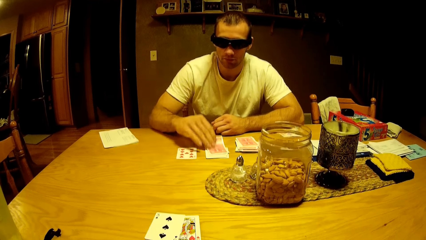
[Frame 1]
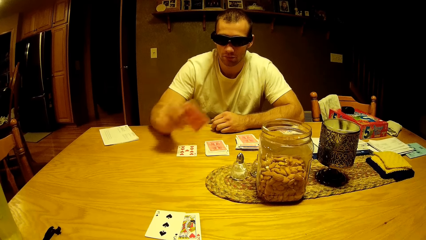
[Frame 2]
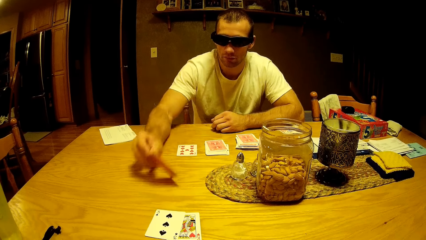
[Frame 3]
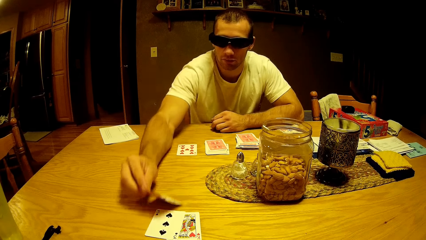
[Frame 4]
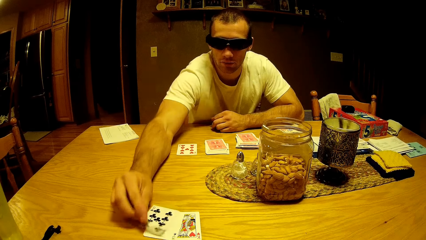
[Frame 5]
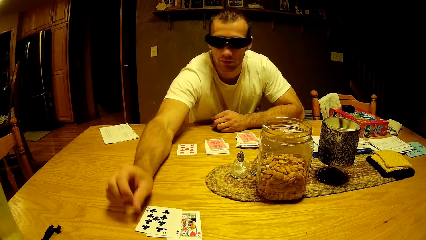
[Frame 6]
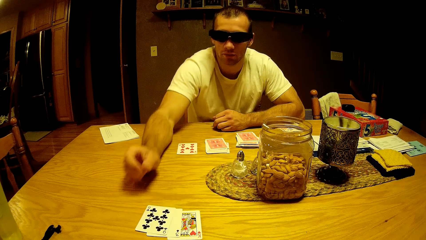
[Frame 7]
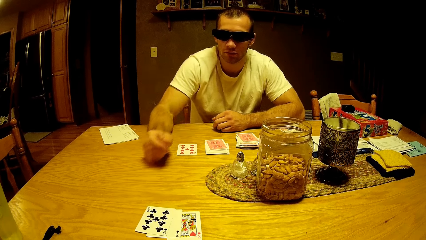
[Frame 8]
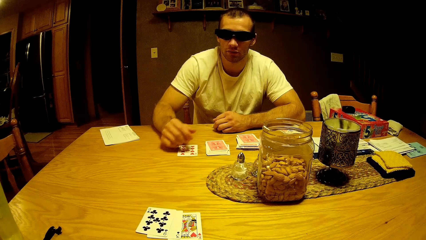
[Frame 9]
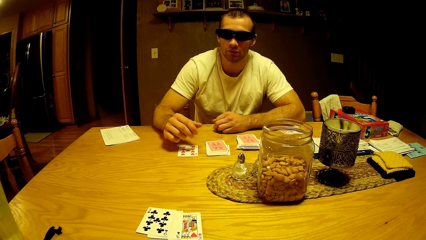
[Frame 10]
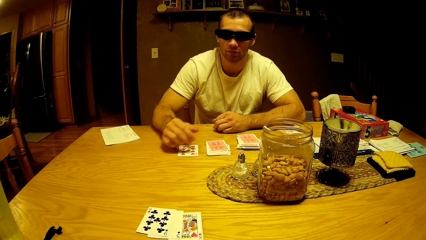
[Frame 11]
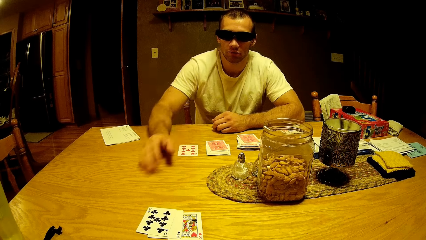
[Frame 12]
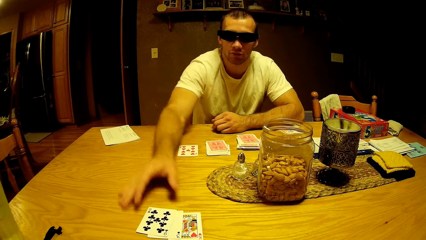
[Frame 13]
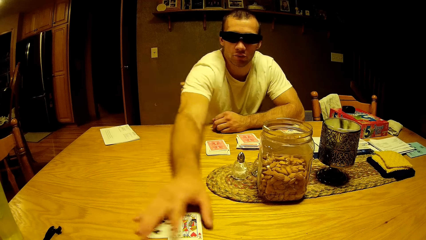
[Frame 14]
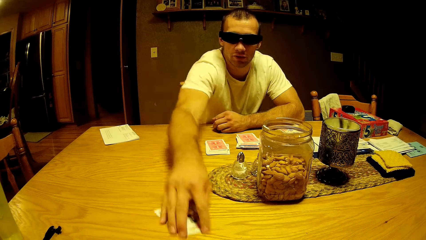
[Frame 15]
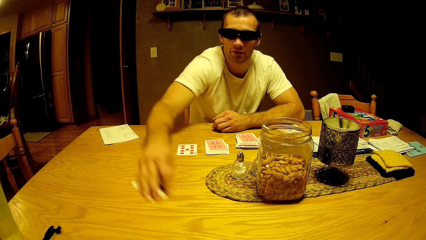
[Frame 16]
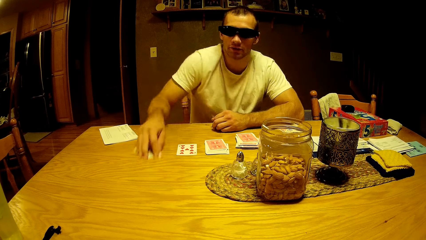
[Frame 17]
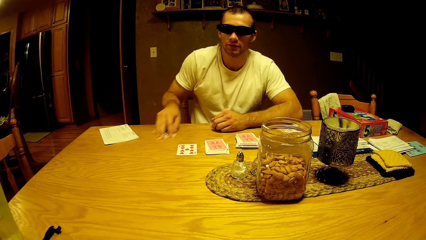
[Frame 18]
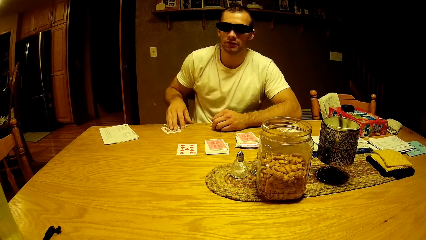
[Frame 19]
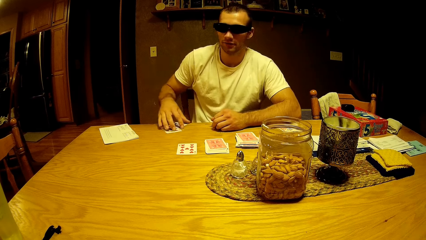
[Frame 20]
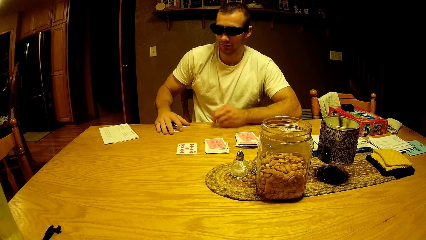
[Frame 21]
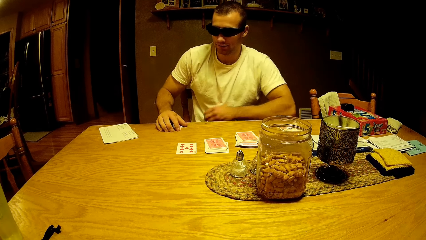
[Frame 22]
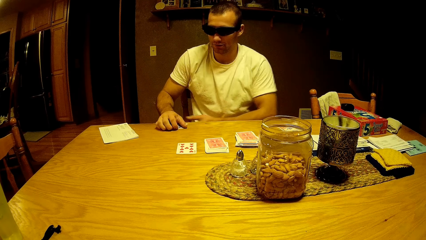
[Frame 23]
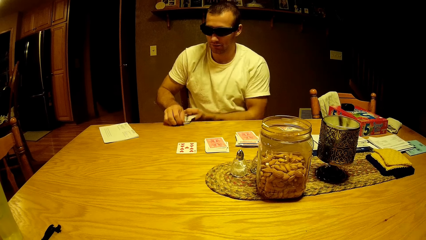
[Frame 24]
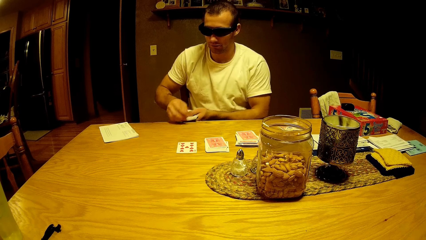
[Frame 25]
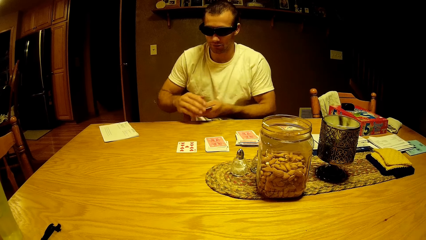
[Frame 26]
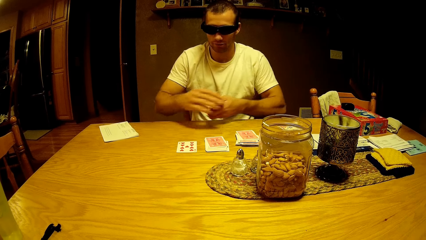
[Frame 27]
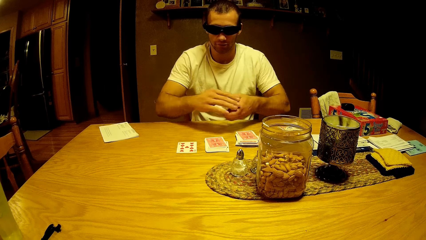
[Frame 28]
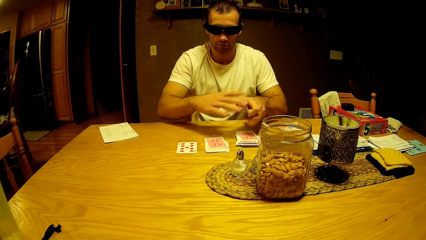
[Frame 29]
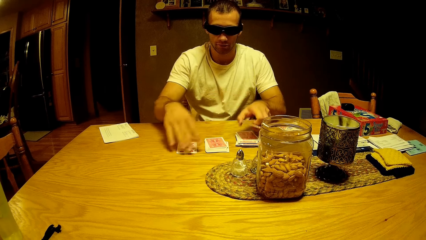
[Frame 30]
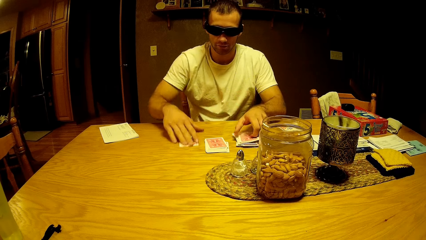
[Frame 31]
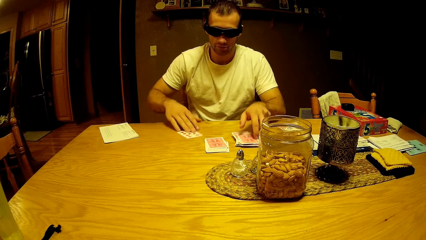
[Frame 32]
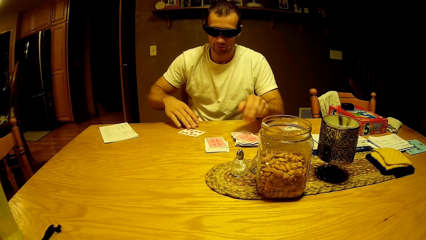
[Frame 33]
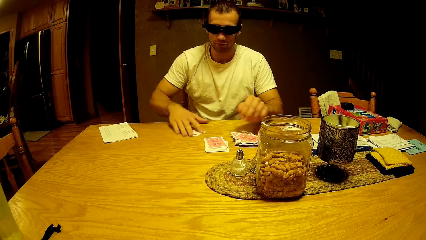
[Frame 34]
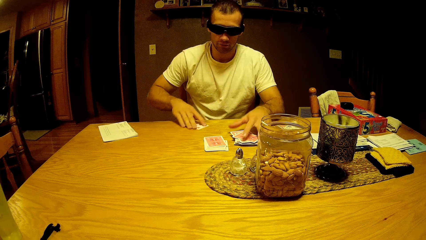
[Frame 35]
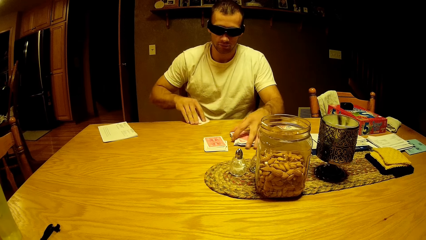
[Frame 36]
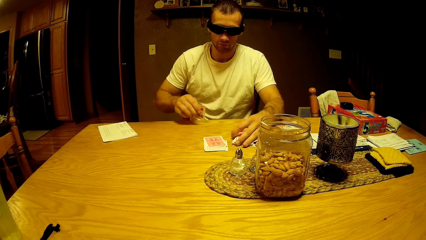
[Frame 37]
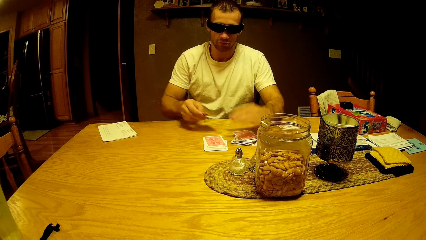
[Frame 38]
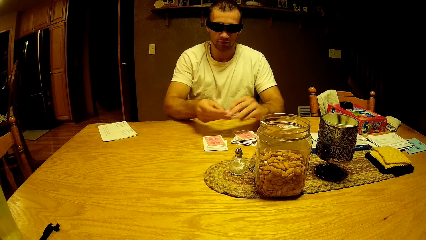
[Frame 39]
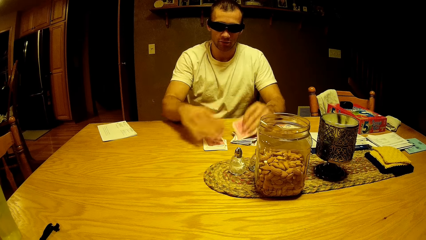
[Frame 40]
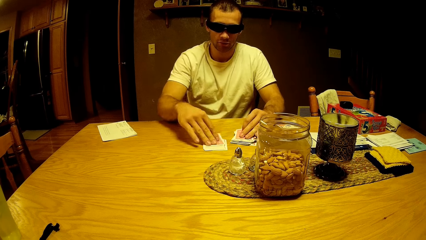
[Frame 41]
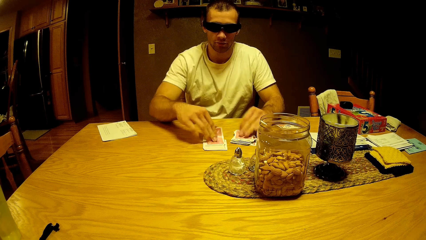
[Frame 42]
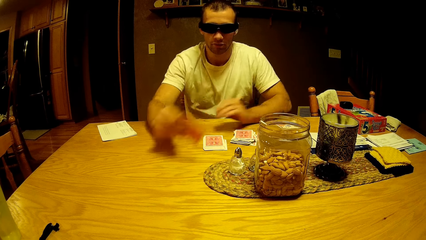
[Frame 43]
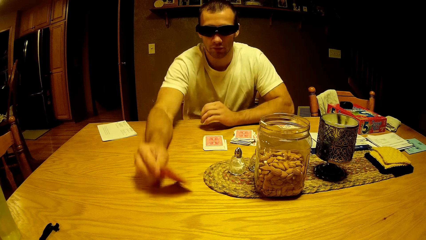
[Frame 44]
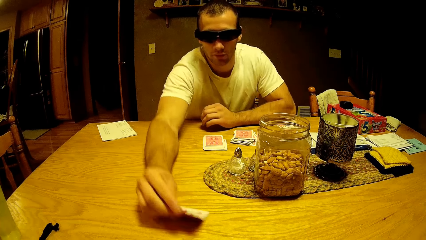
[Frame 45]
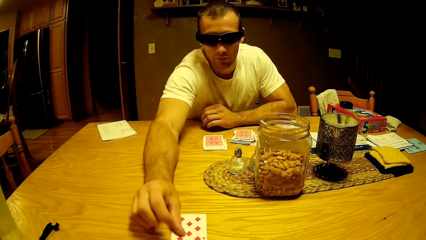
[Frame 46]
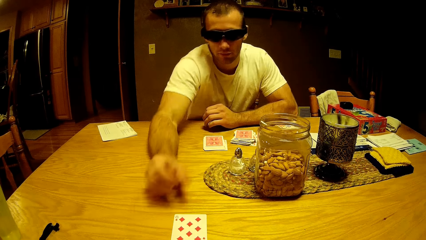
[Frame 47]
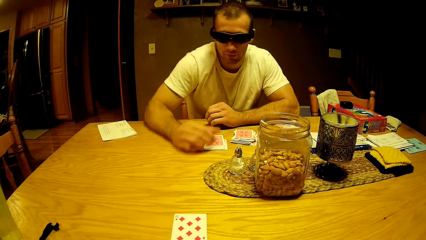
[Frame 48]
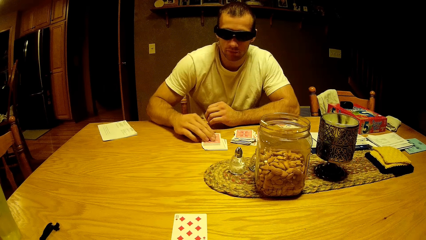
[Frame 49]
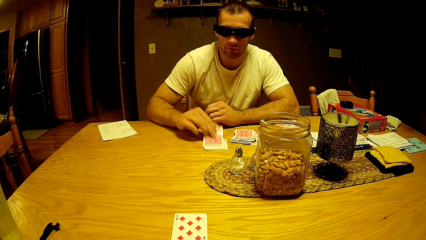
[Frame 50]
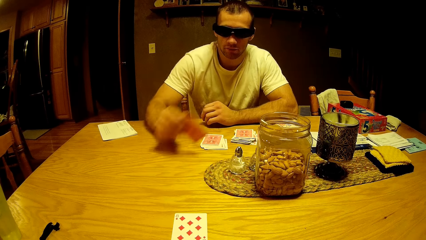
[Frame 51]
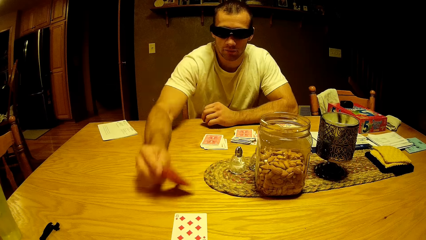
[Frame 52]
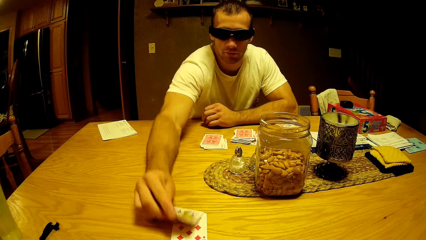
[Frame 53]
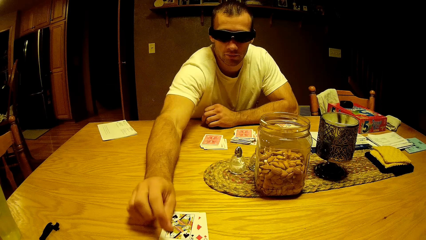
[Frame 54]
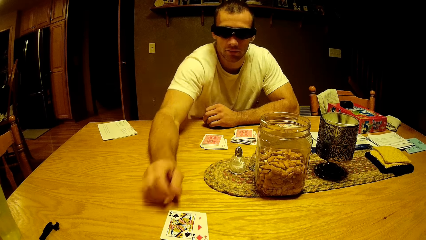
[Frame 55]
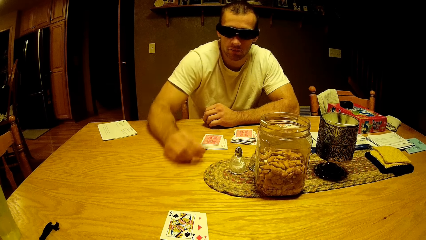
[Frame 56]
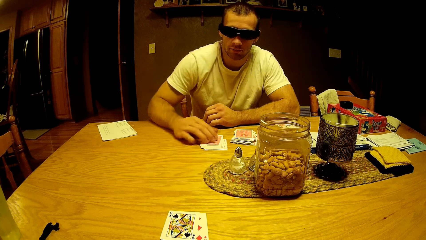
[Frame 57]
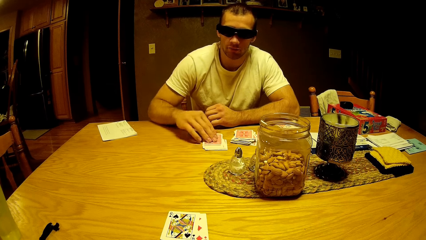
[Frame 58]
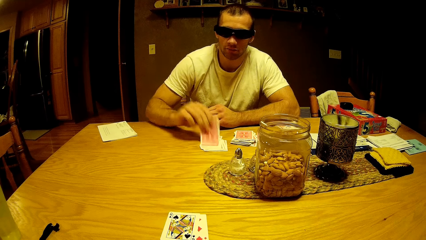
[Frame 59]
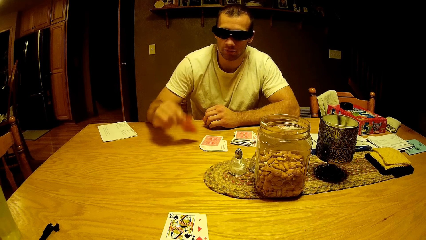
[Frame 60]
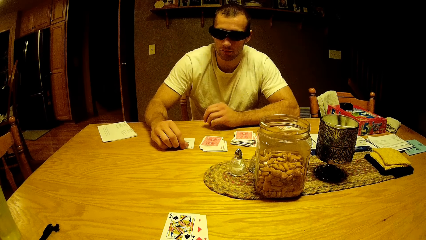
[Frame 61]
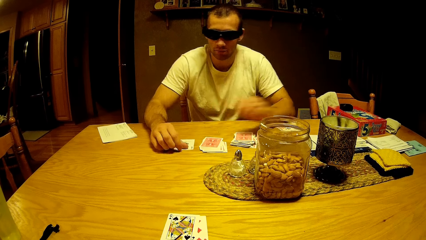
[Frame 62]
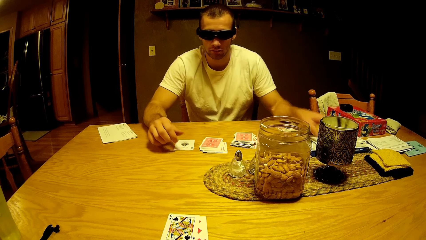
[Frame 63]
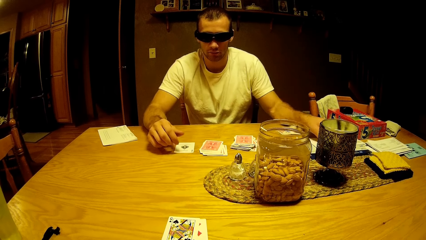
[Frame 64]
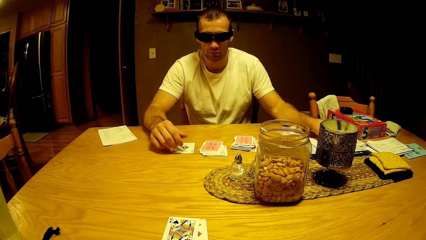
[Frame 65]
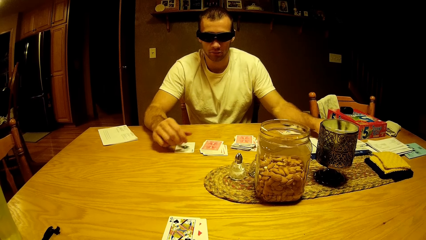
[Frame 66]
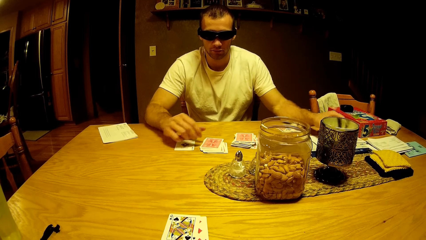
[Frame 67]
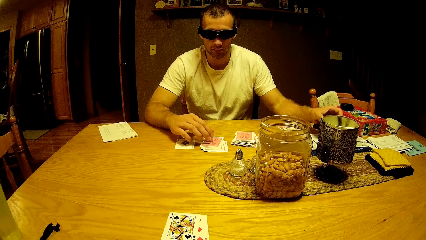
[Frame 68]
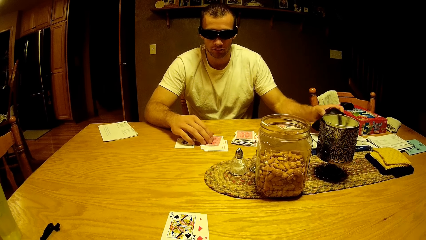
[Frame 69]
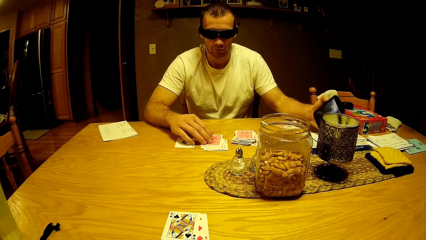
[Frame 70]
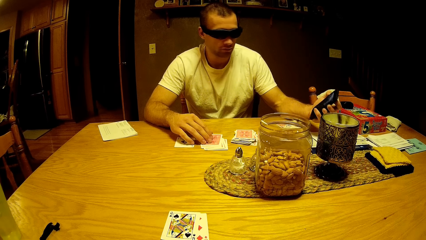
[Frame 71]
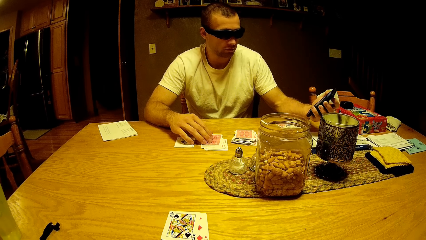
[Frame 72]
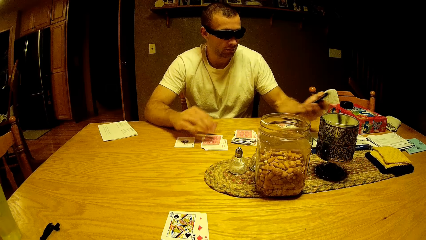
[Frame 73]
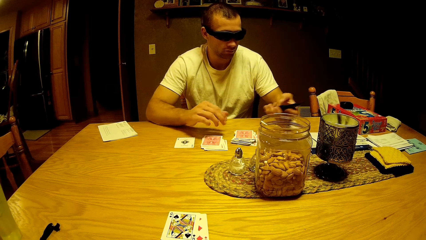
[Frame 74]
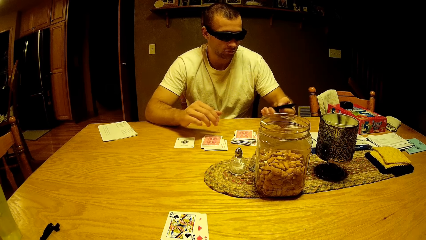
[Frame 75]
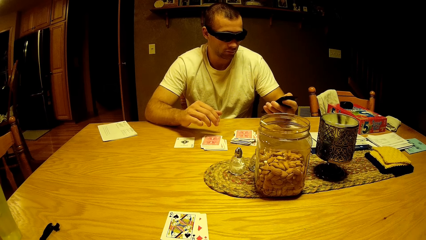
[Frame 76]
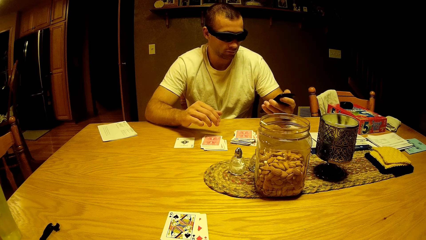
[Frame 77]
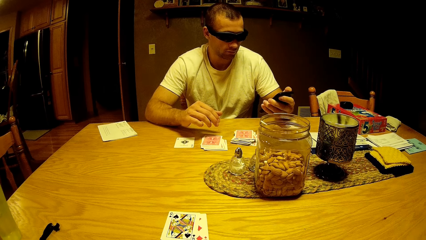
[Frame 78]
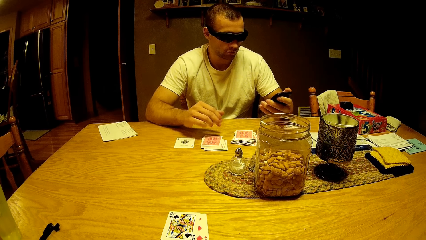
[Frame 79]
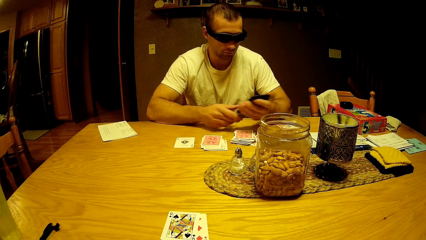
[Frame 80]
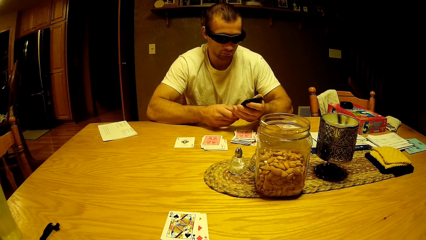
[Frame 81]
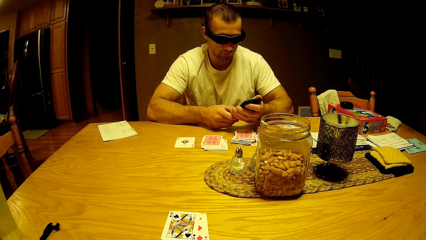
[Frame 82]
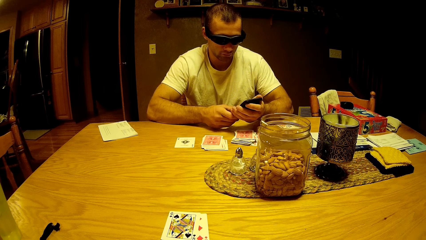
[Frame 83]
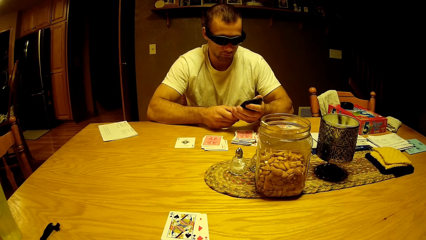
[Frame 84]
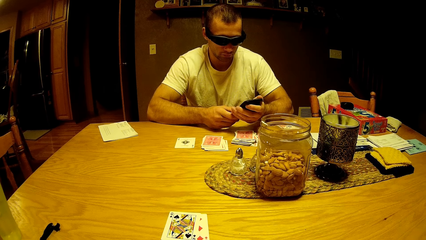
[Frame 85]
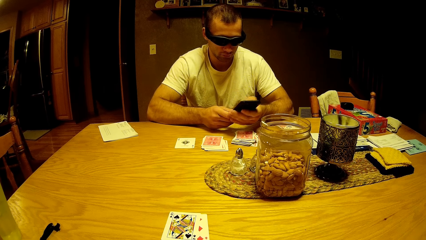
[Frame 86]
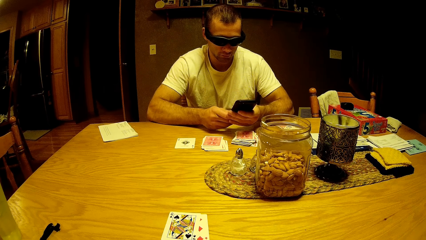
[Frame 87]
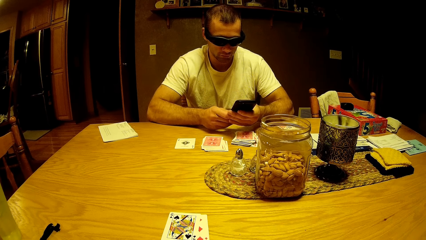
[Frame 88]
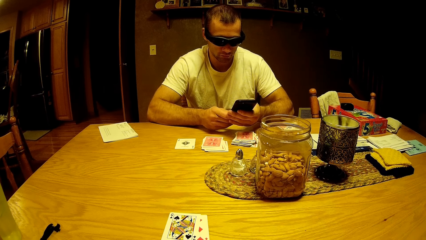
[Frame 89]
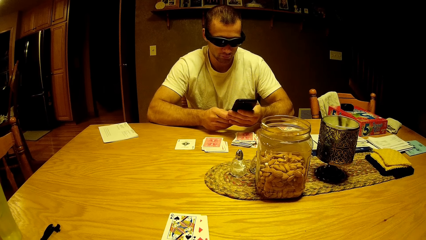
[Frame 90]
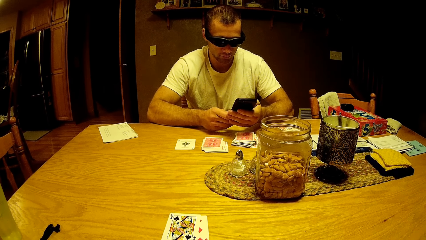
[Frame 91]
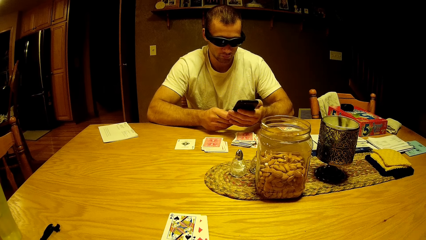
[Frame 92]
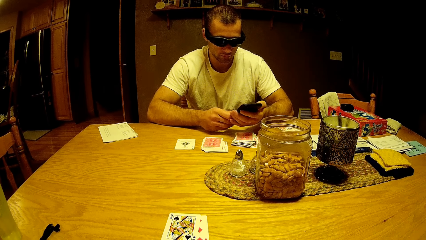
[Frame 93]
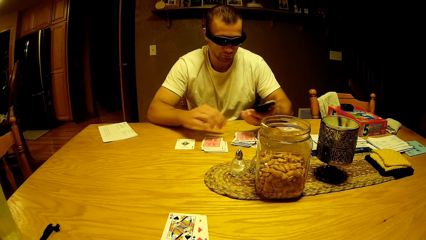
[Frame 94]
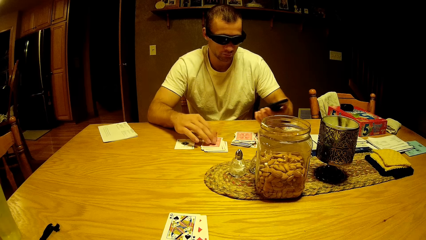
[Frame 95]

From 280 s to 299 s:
A man takes the play card and drops a card on the table. The man collects the cards on the table. The man takes the play cards. The man holds the cards with both hands. The man picks cards. The man puts down the cards. The man puts the cards together. The man plays a card game with the camera wearer. The man picks a card and puts the card on the table. The man picks a card from the table and puts the card on the table. The man picks a card from the table and puts the card on the table. The man picks a phone from the table. The man looks at the phone. The man operates the phone. The man presses the phone.
